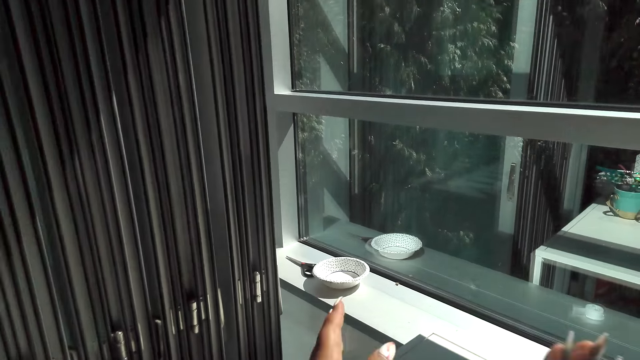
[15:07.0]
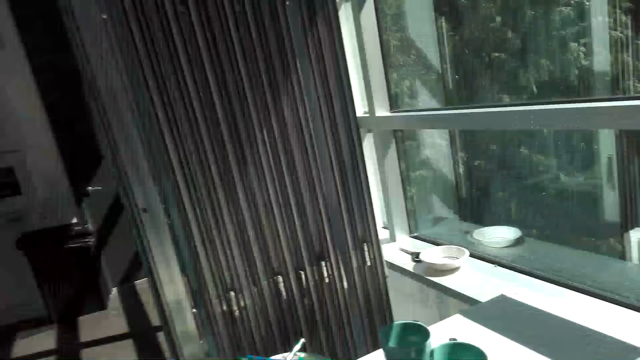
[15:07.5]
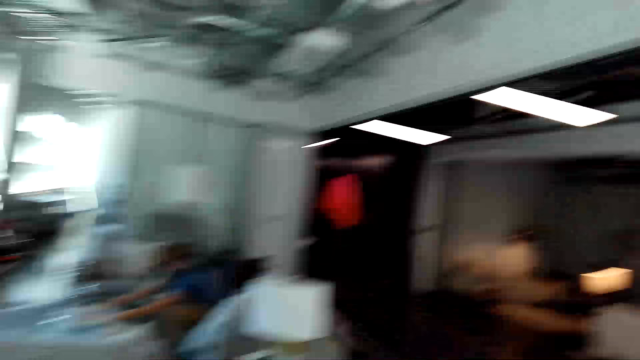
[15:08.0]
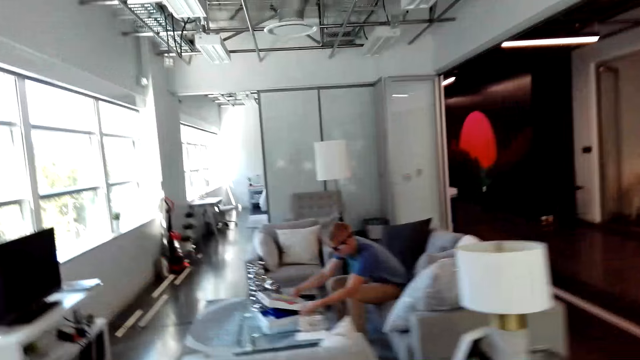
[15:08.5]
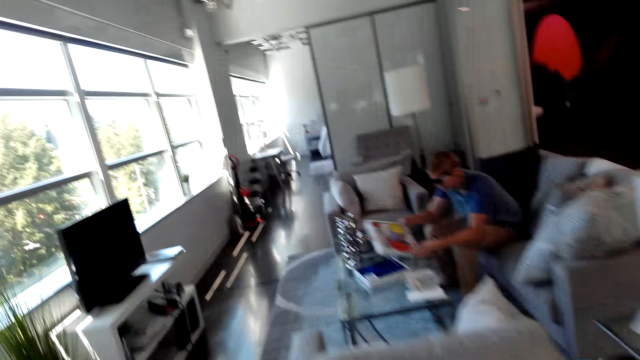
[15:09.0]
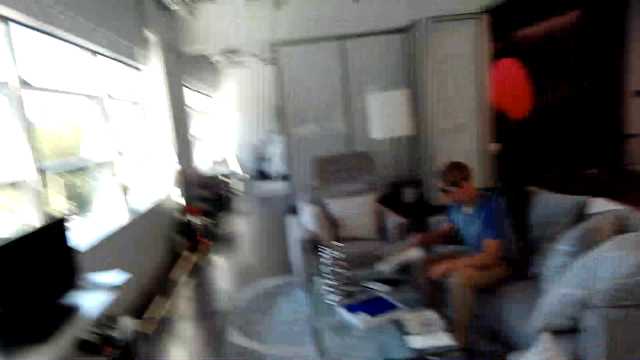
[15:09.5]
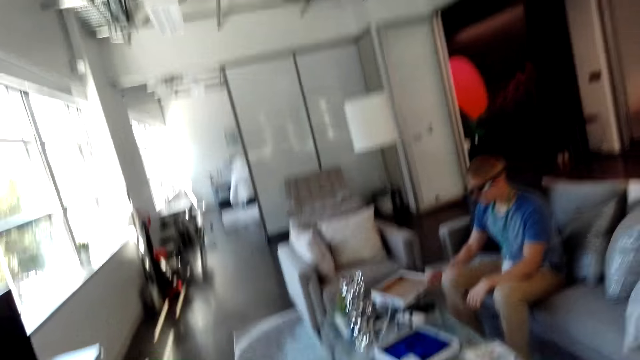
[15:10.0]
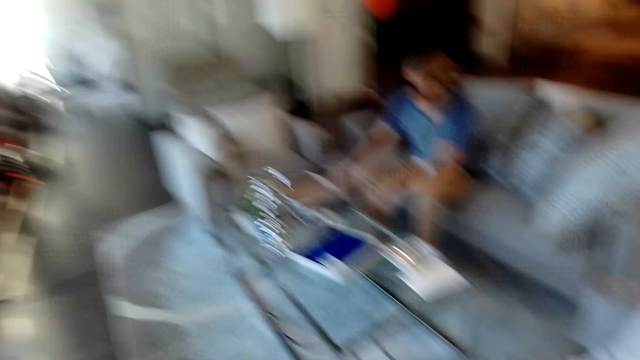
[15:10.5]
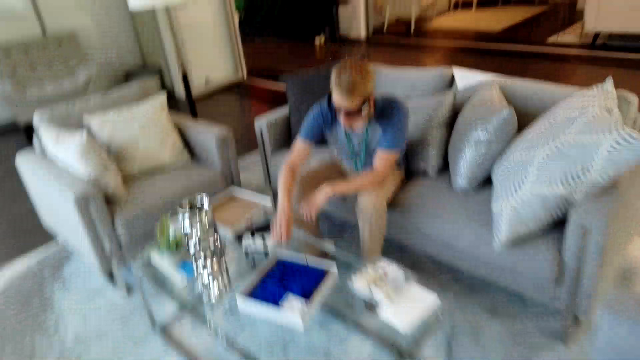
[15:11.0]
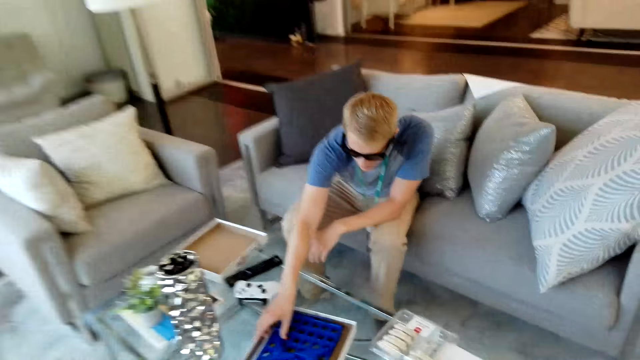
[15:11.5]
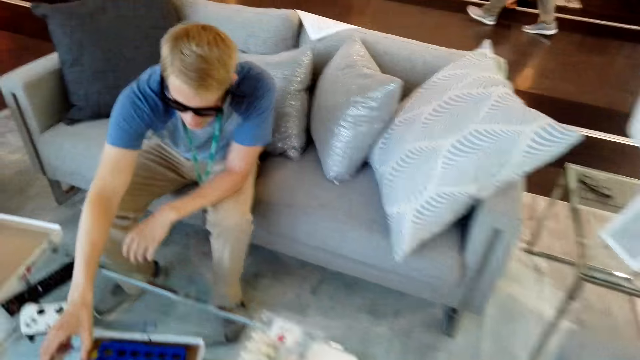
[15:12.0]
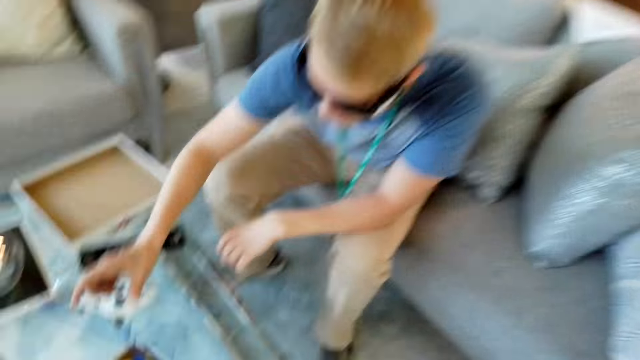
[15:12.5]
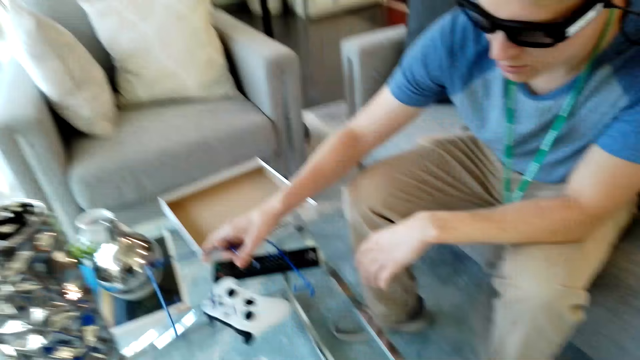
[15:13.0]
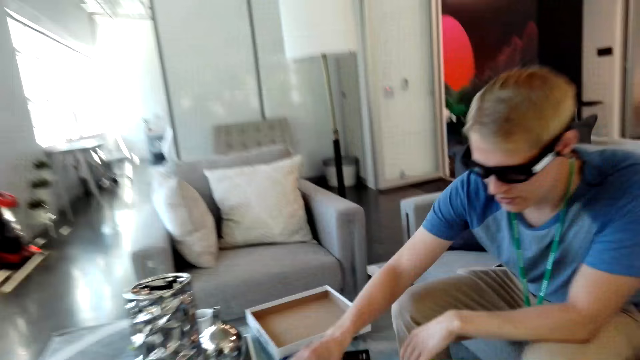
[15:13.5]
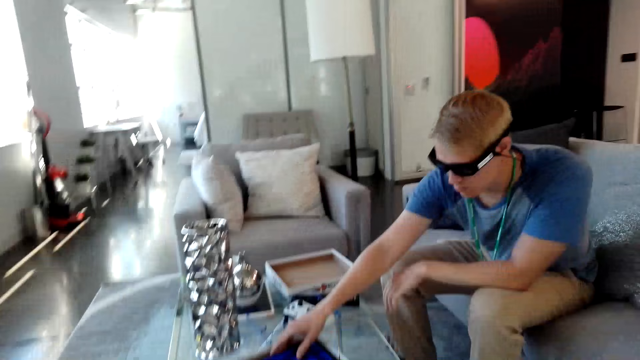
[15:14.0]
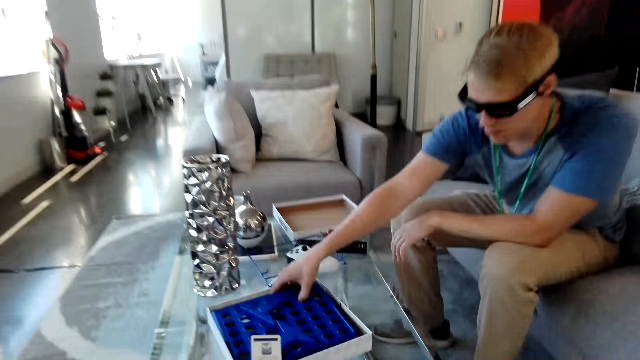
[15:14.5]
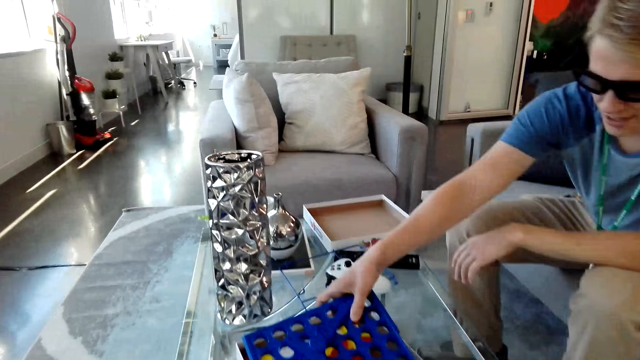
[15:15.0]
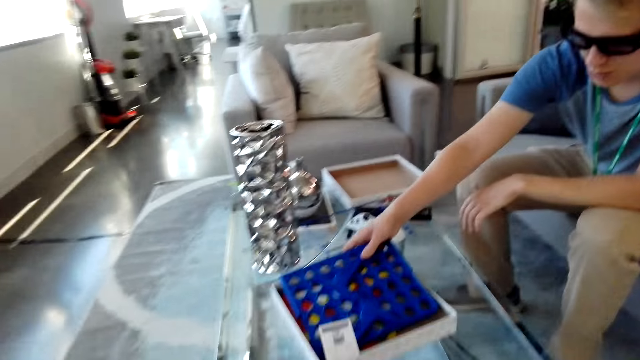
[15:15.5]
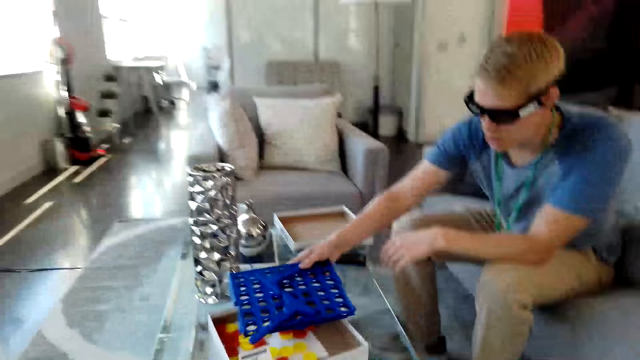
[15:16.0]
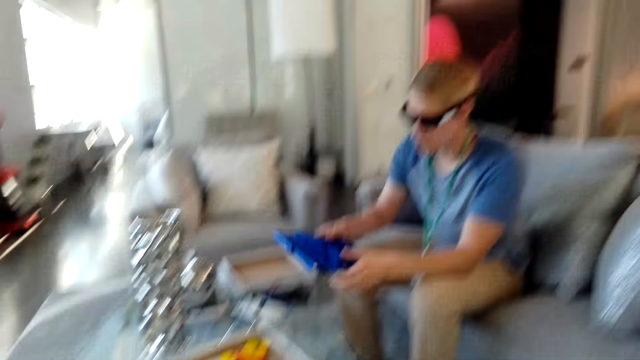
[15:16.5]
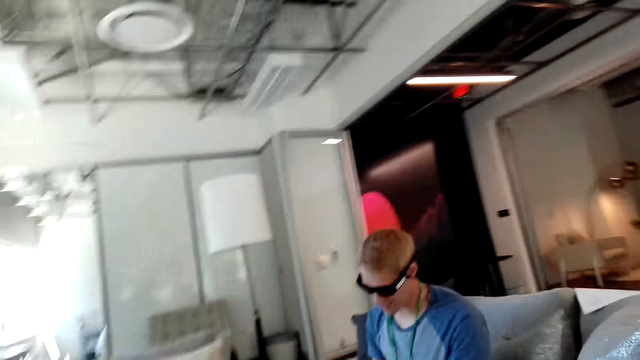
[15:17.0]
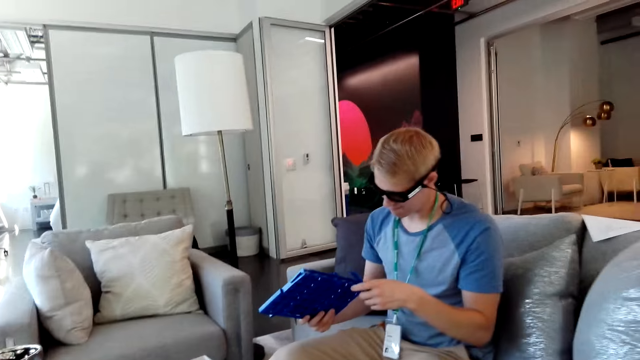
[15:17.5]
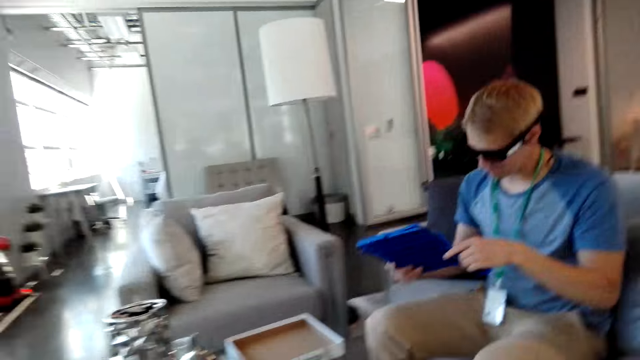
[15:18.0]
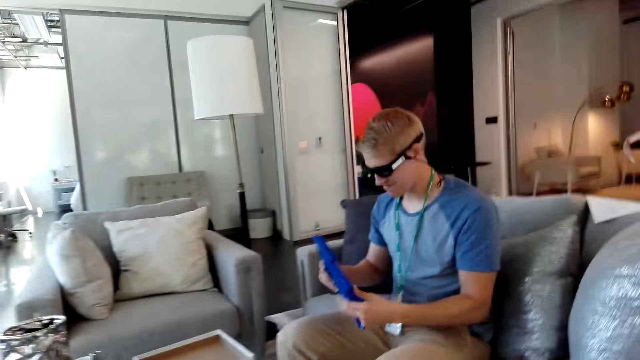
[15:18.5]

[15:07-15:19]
The camera wearer places the container on the table with the left hand. They walk around the room. A man opens the box. The camera wearer looks down. The man picks up something from the box.

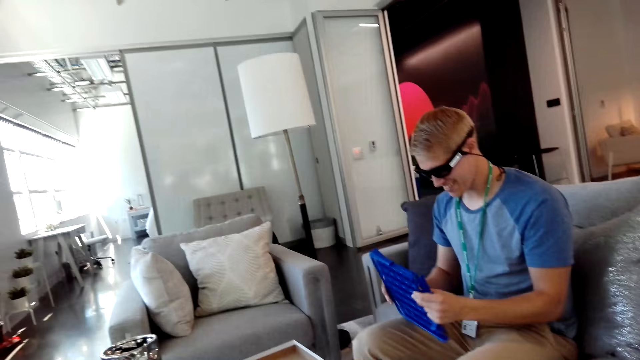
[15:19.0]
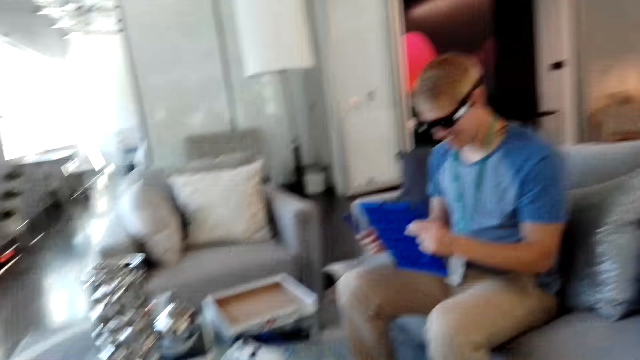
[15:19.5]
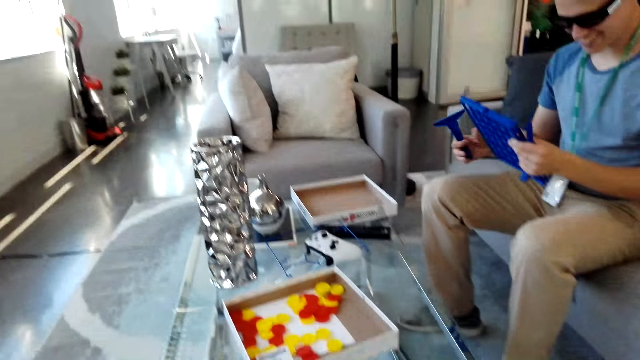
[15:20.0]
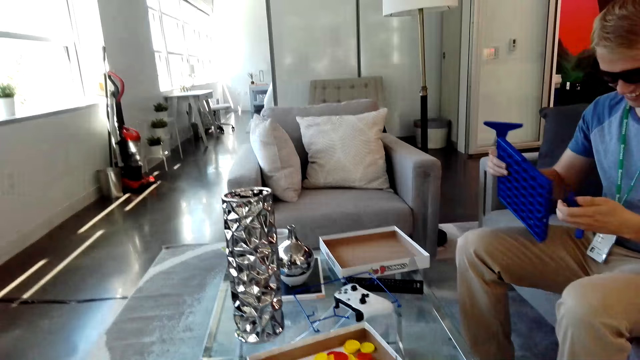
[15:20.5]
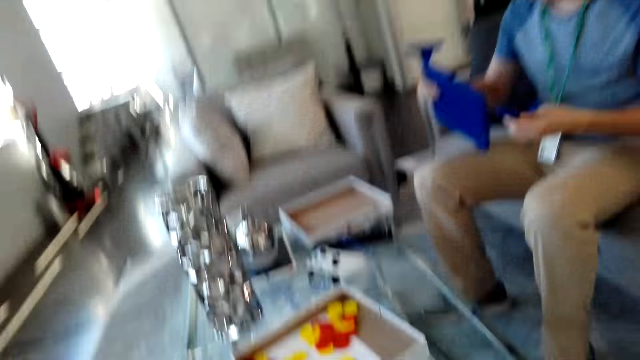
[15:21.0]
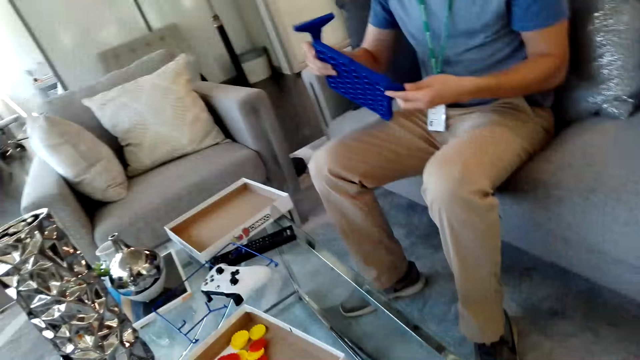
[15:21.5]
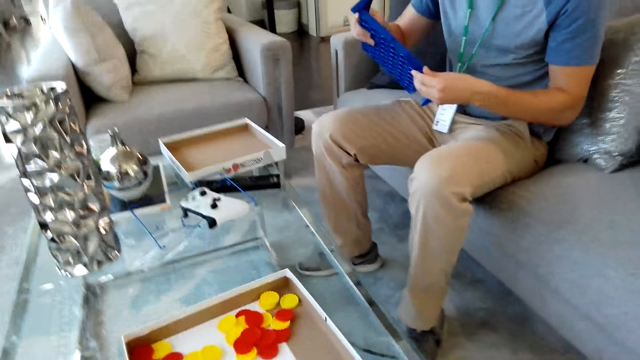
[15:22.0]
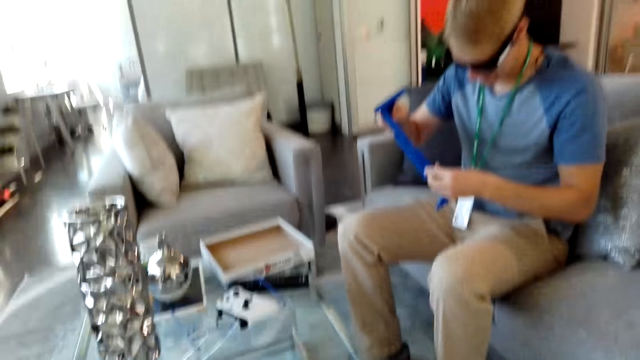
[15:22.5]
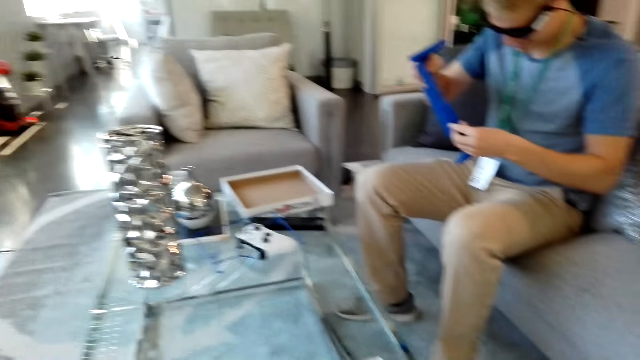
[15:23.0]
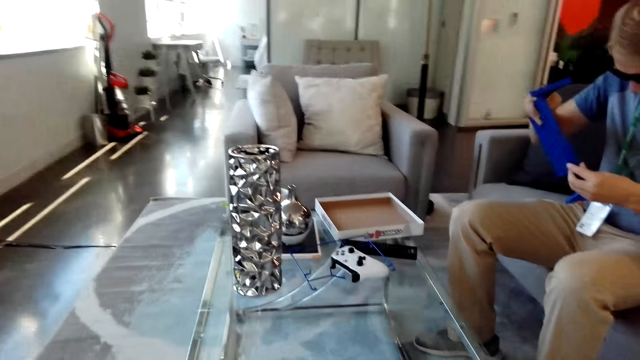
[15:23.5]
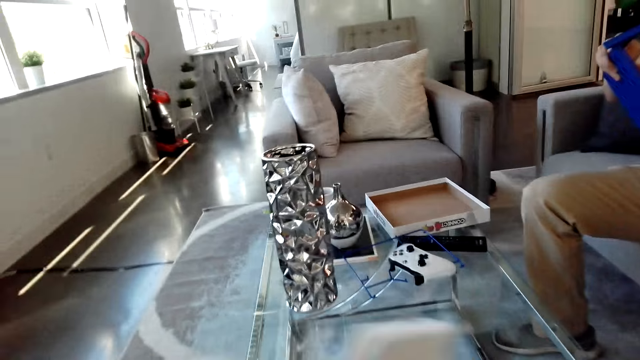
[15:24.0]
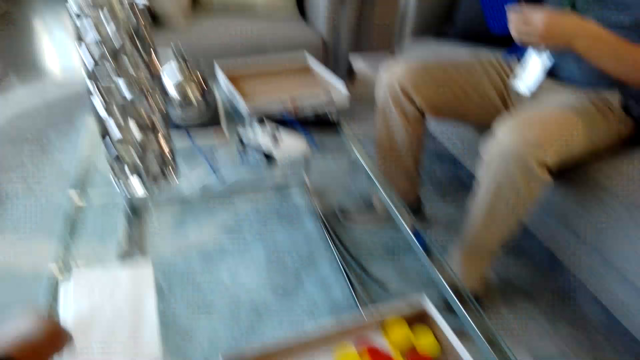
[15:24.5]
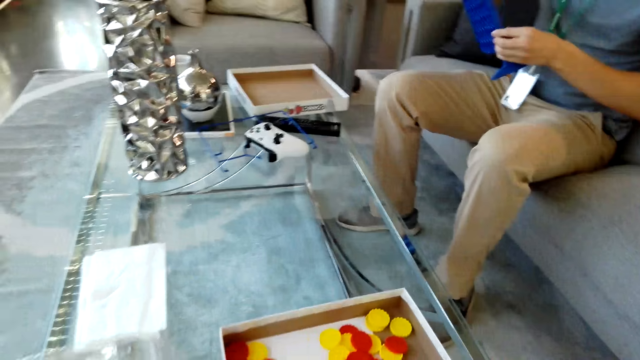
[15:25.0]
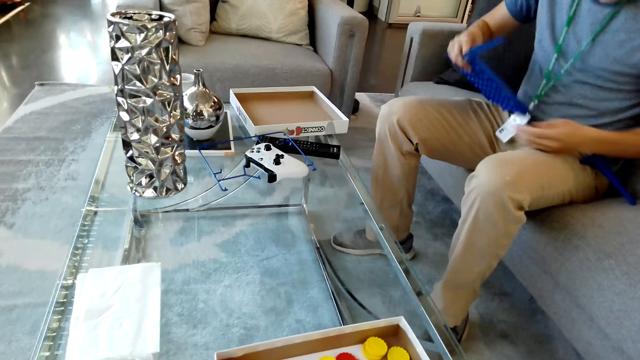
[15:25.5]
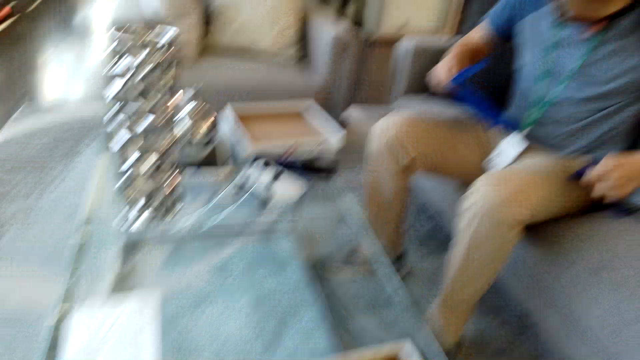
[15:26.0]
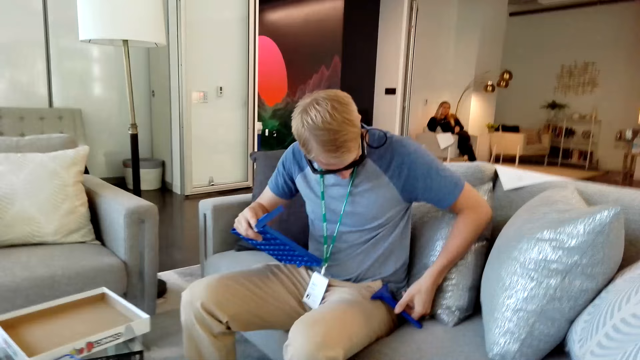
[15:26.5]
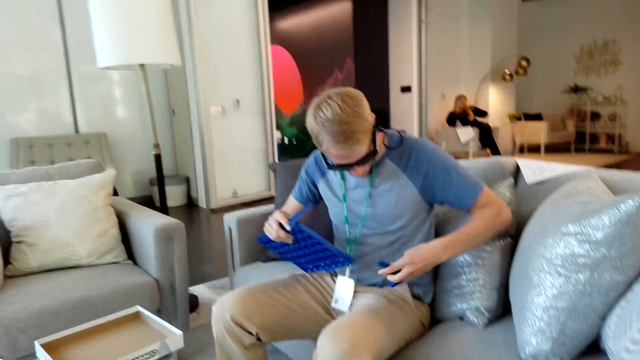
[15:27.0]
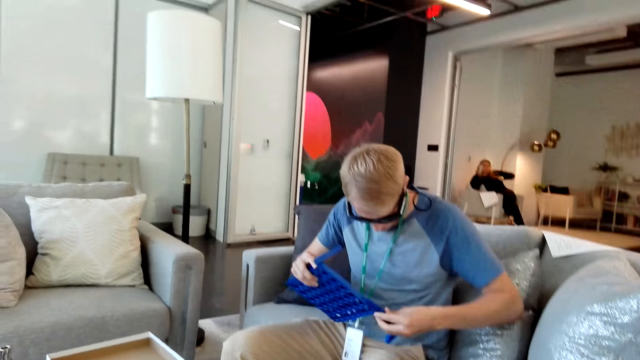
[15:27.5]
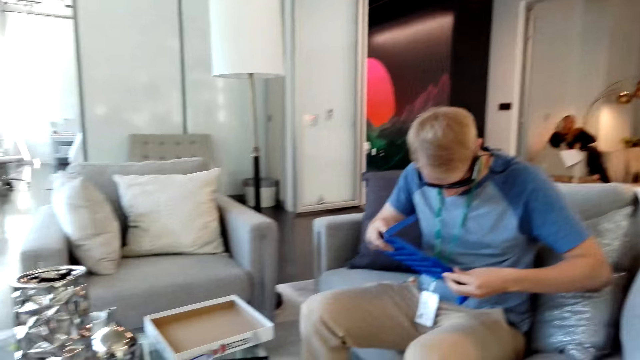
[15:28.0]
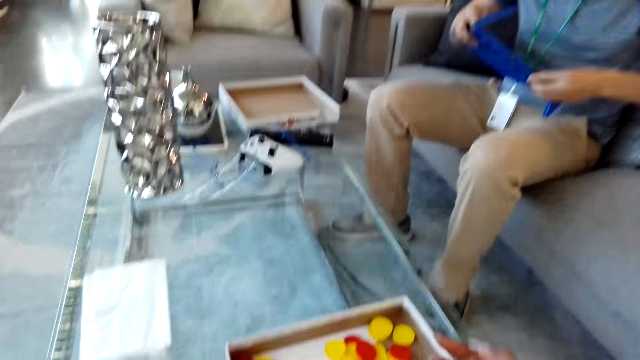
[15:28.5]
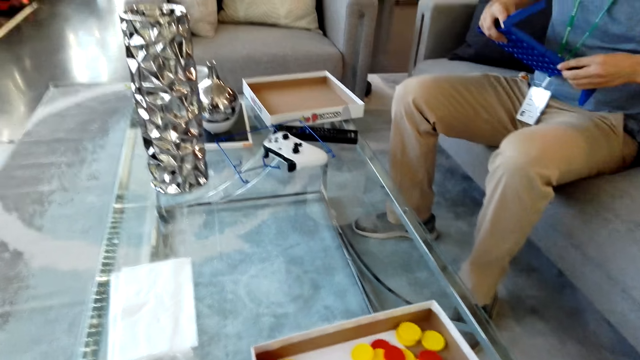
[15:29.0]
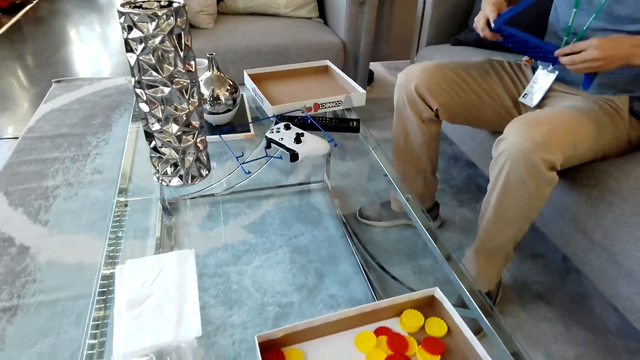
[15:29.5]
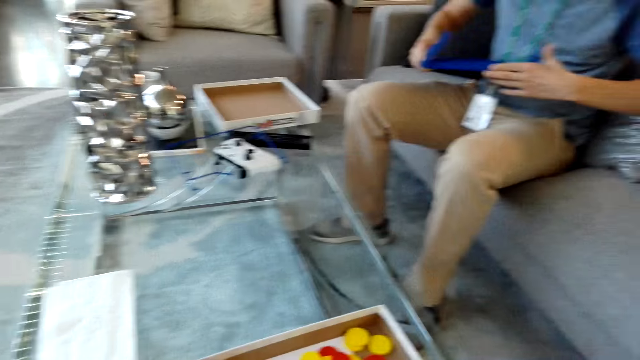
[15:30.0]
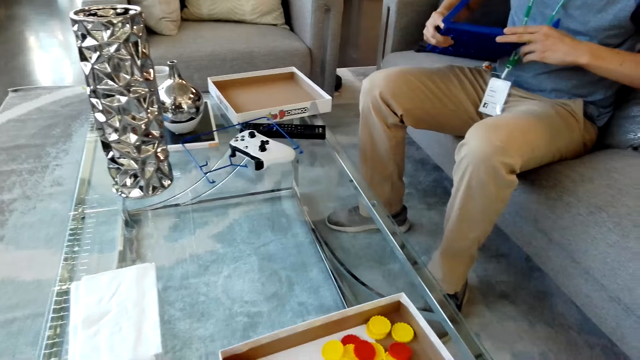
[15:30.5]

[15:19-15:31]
The camera wearer looks in front. A man opens something. The man fixes something together. The camera wearer places the serviette on the table with the left hand. They talk to the man. They look down.
